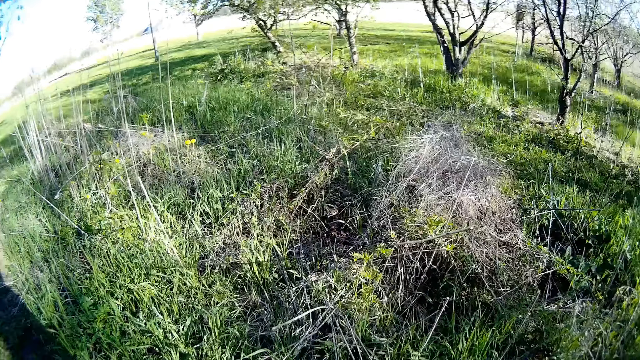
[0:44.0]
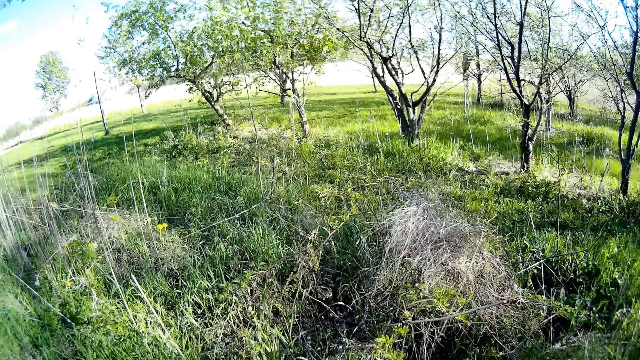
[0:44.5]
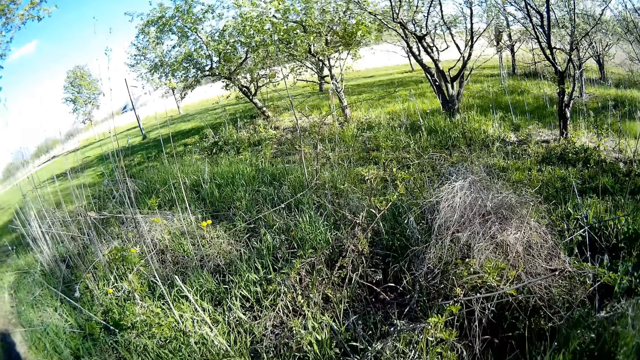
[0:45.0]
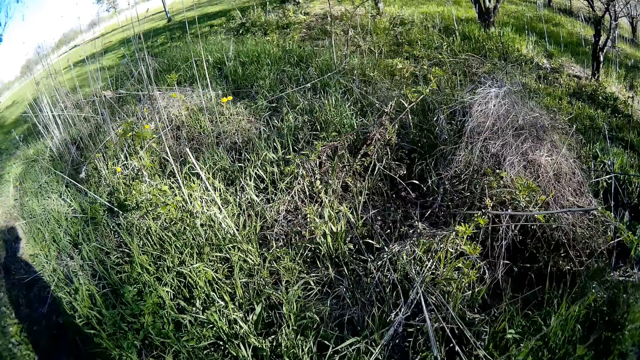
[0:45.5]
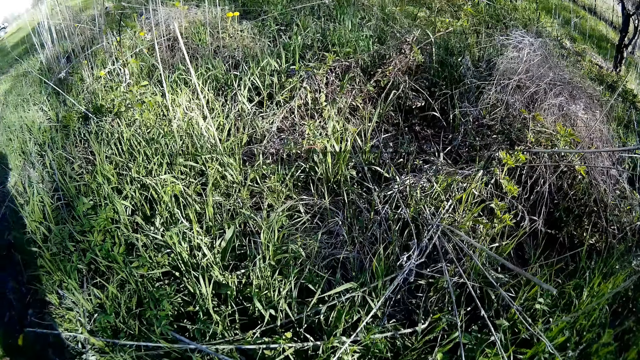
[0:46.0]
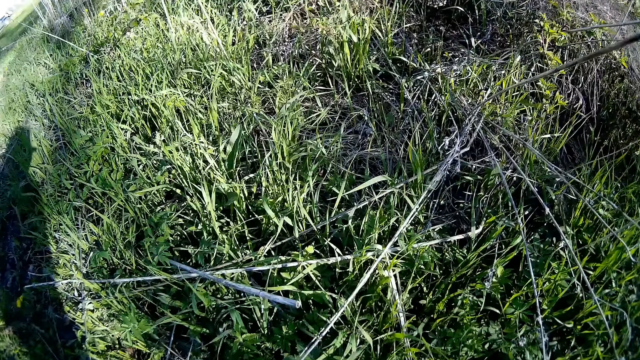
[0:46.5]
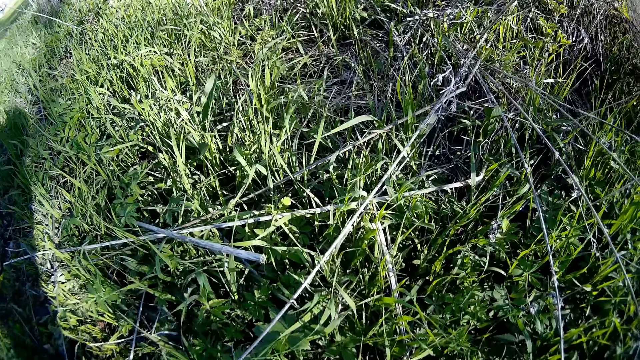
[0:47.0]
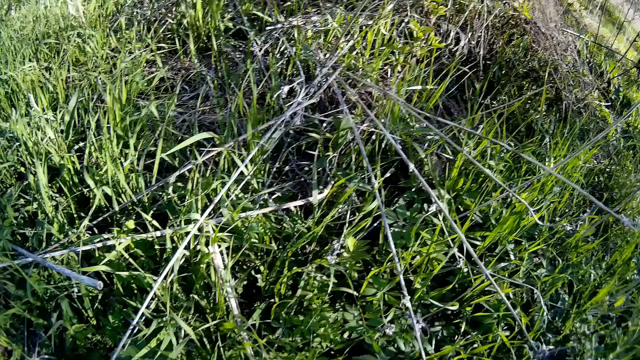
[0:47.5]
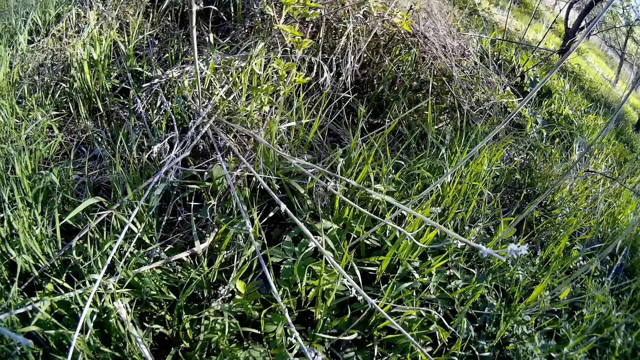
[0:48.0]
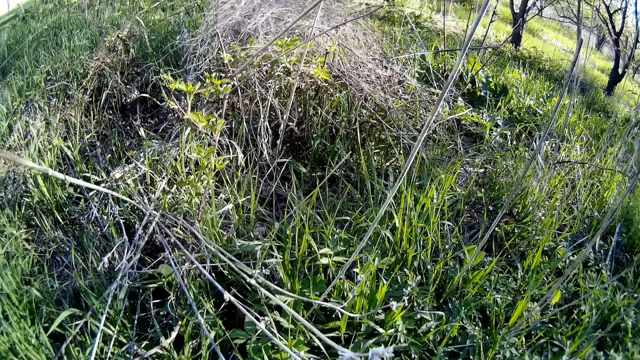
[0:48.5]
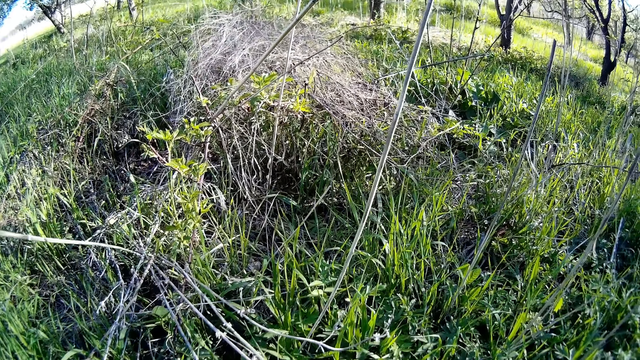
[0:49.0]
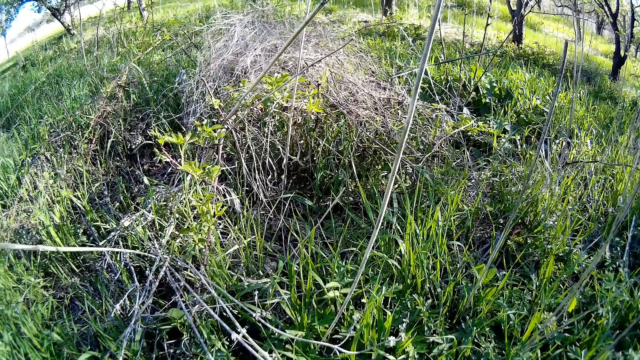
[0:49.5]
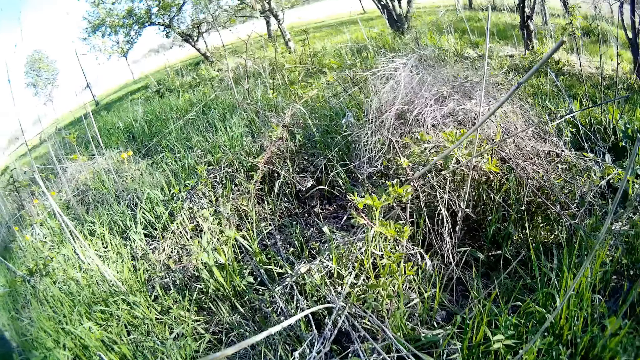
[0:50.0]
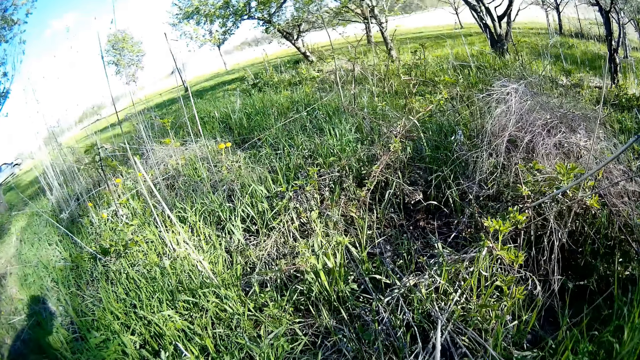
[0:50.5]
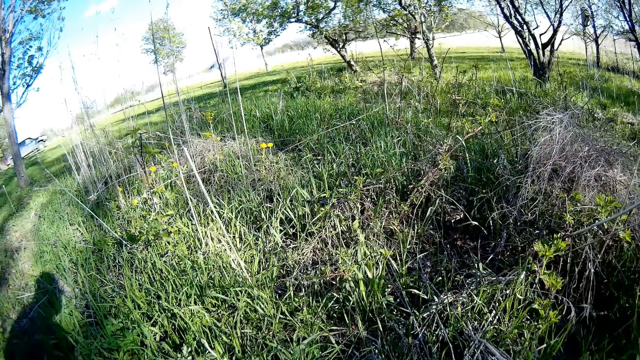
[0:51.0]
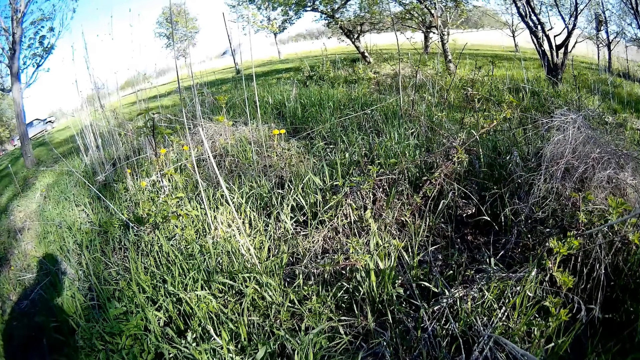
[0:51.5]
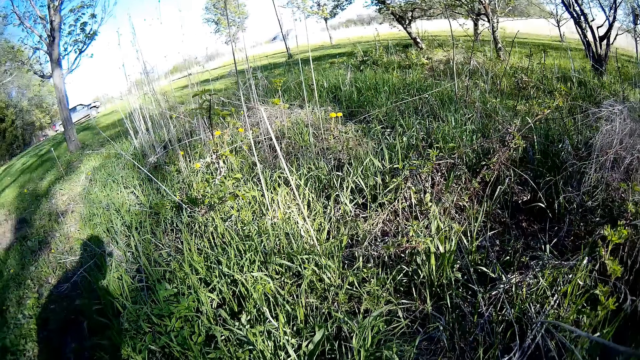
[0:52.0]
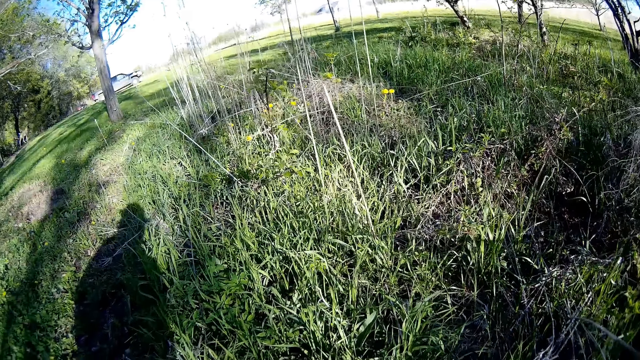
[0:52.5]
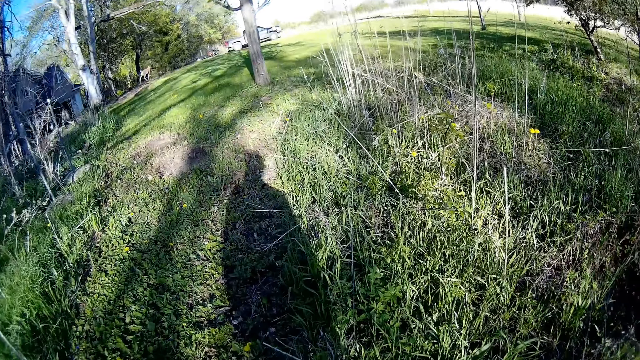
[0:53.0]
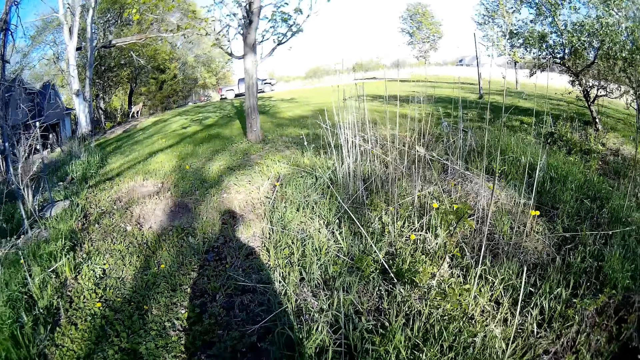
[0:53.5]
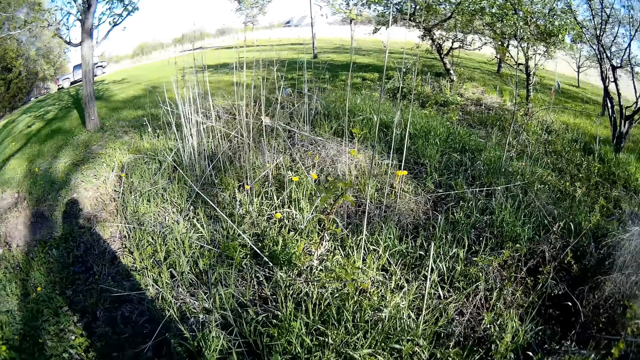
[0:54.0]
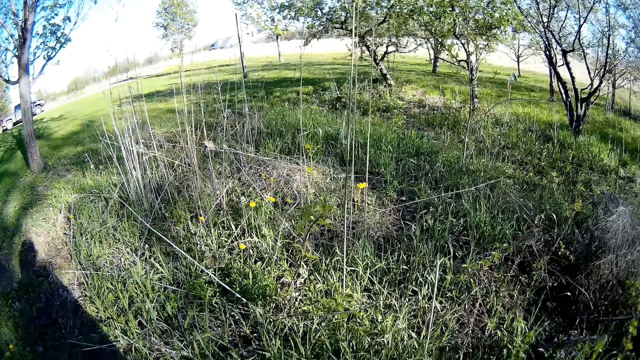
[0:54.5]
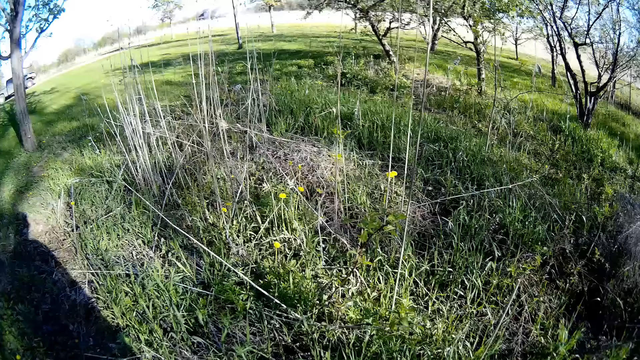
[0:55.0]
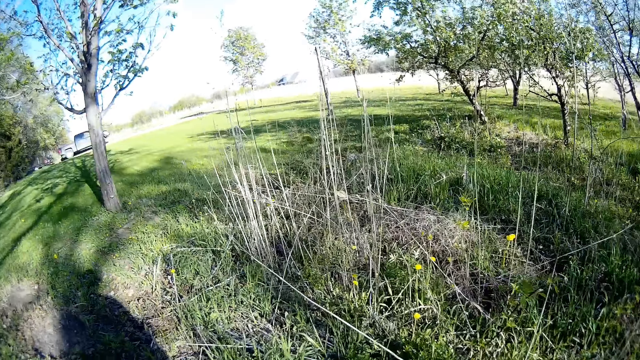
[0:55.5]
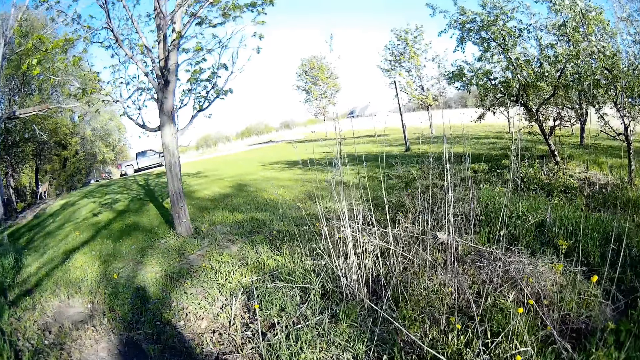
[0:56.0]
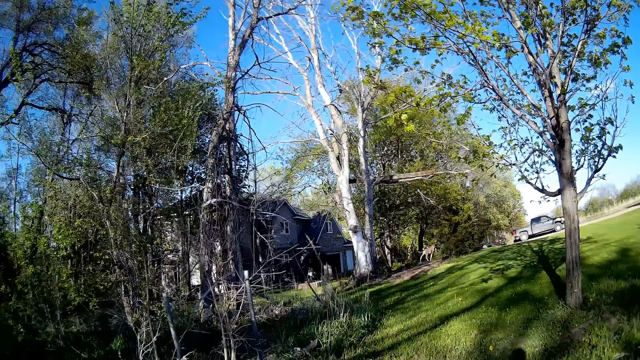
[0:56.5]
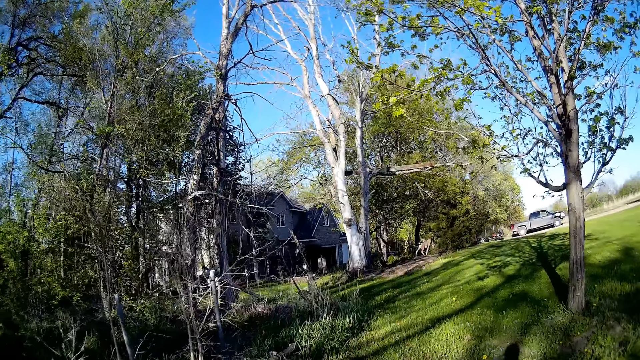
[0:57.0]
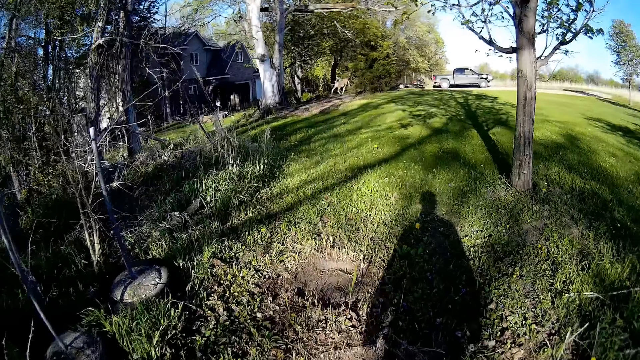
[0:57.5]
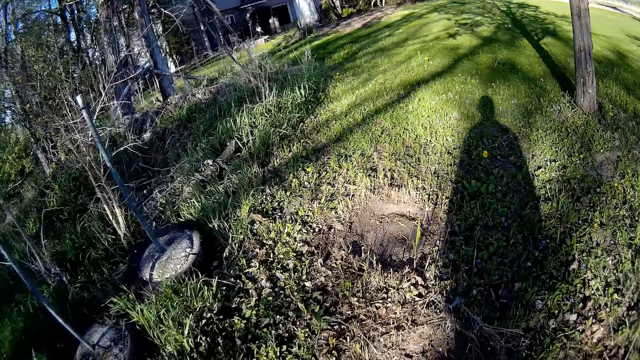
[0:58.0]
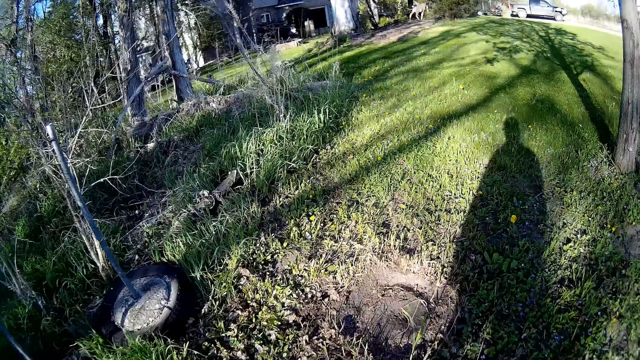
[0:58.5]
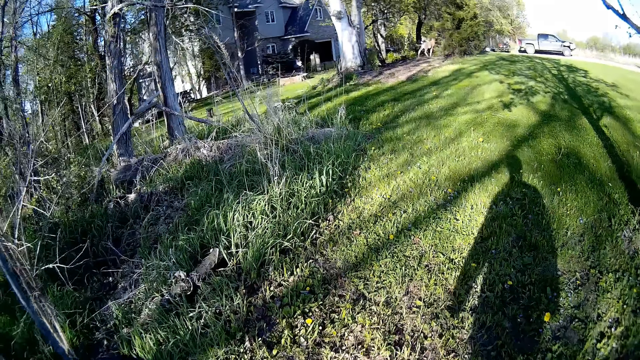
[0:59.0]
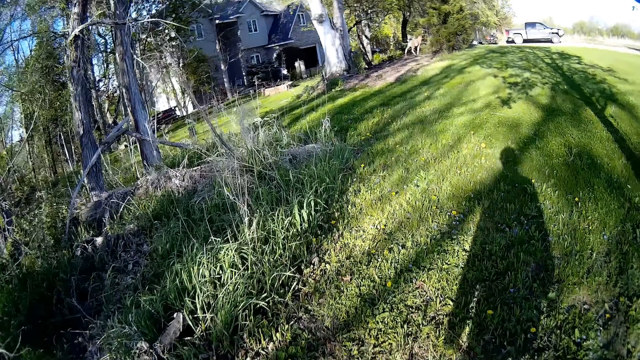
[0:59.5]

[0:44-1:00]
The camera wearer looks around. They walk in the field. They walk into a garage from the lawn.

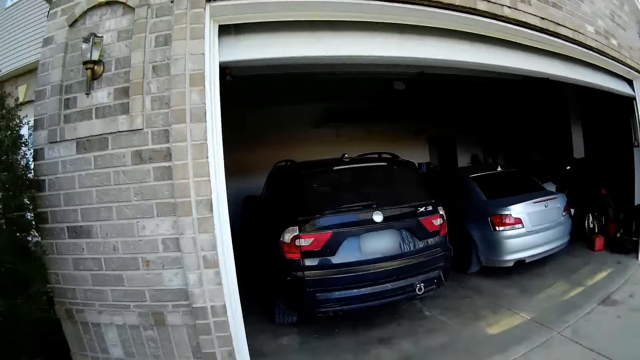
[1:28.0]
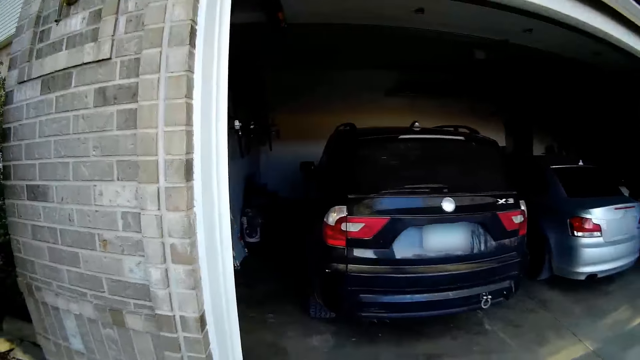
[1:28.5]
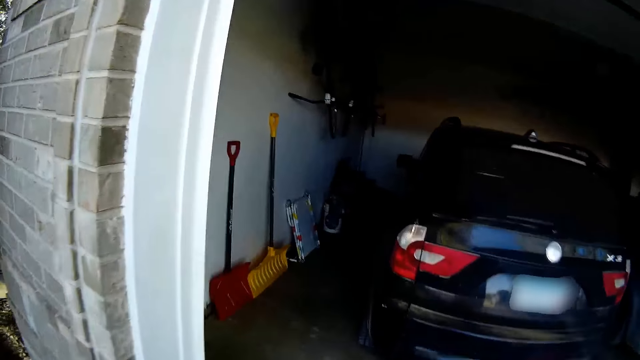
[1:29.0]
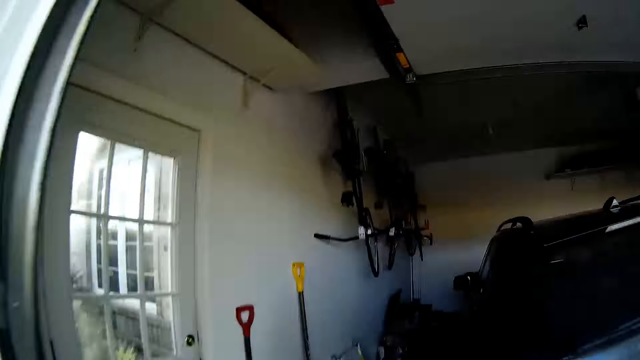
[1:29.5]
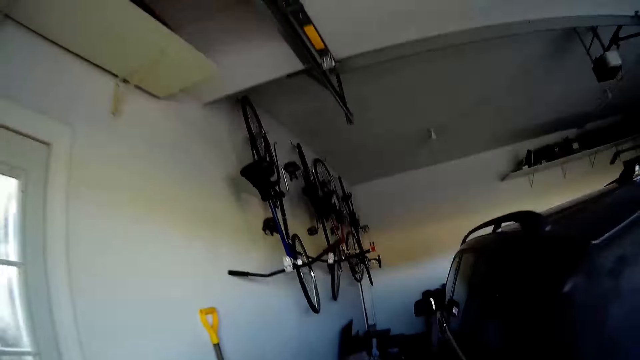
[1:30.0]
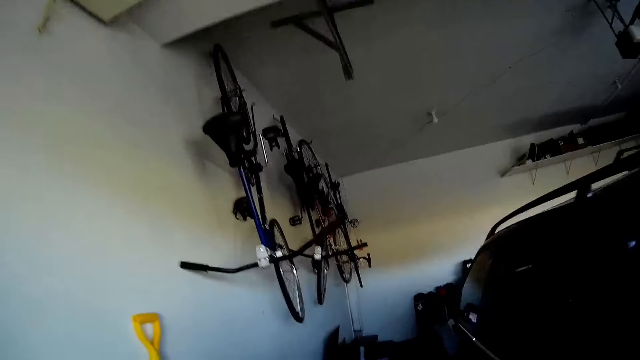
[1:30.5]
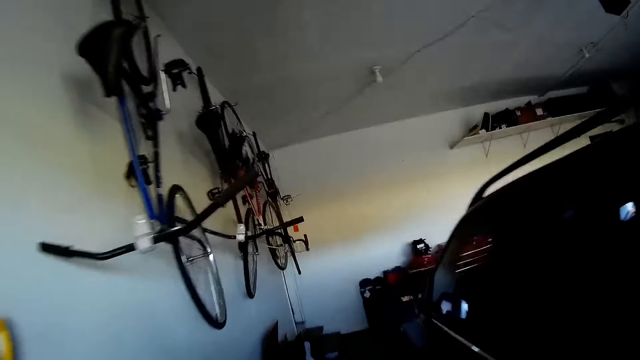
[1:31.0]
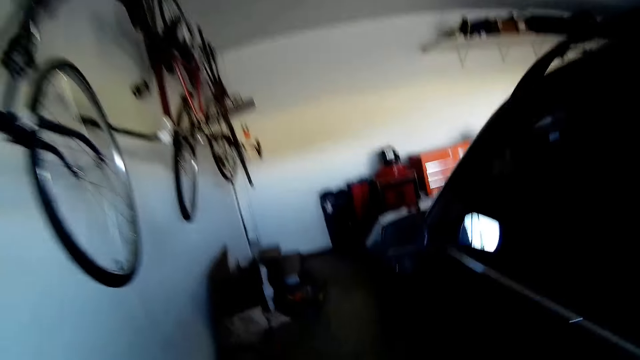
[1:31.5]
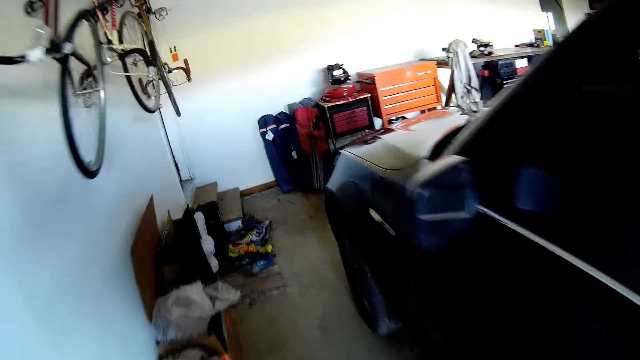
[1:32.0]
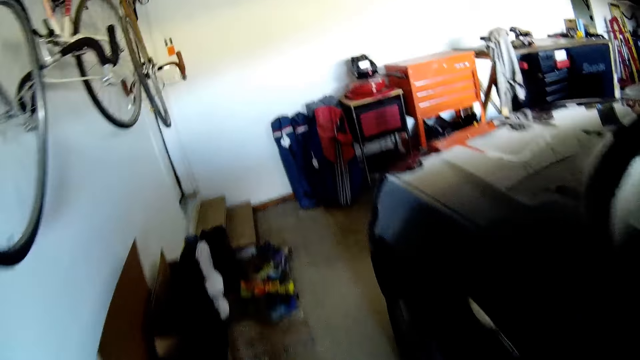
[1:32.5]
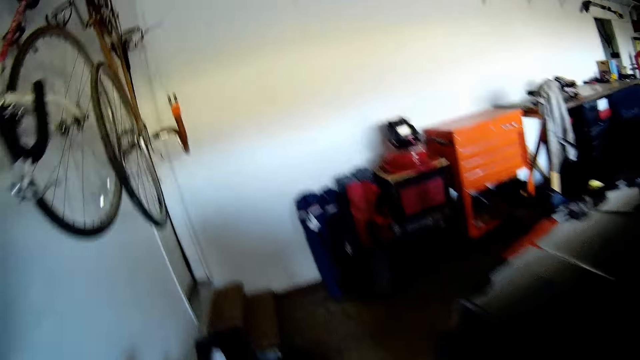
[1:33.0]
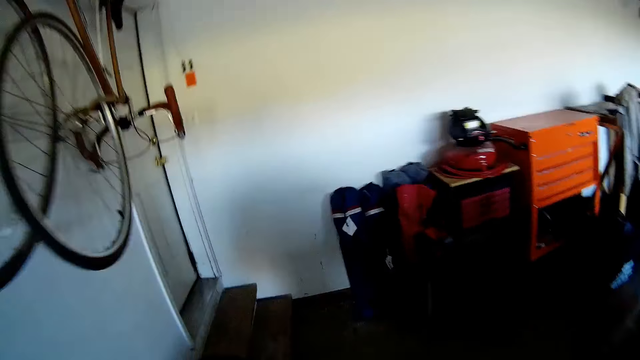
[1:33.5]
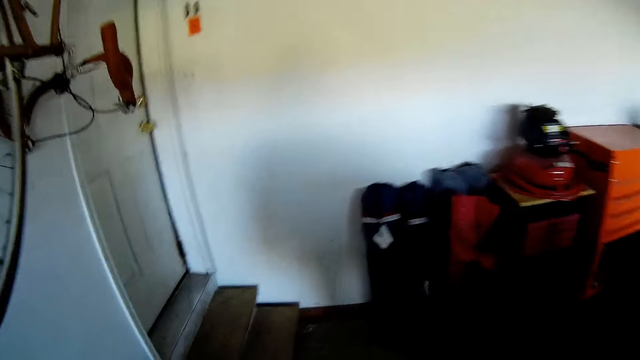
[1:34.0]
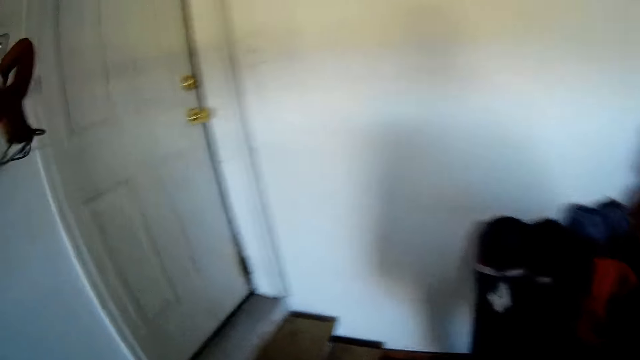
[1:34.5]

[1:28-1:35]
The camera wearer walks in the house.
